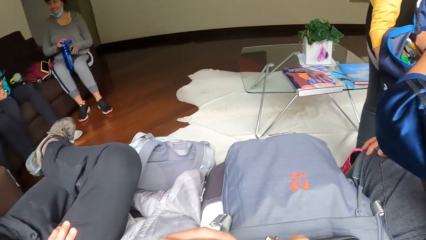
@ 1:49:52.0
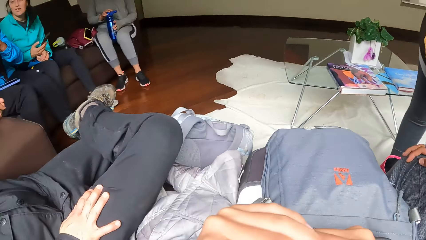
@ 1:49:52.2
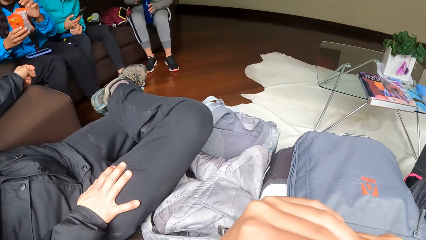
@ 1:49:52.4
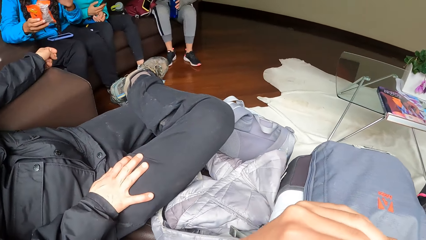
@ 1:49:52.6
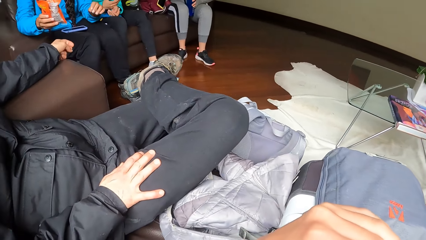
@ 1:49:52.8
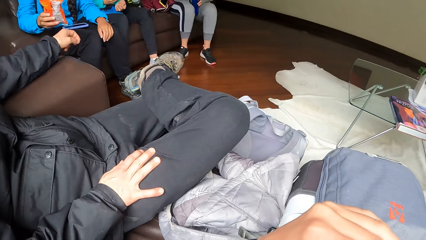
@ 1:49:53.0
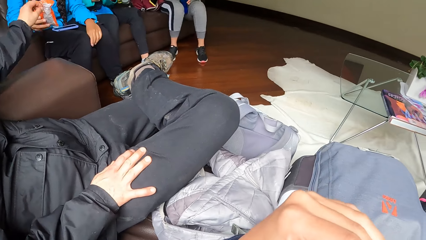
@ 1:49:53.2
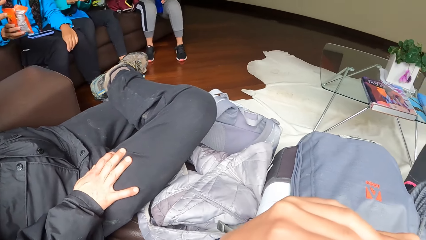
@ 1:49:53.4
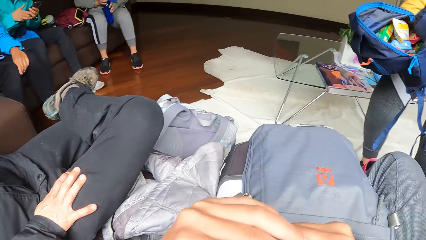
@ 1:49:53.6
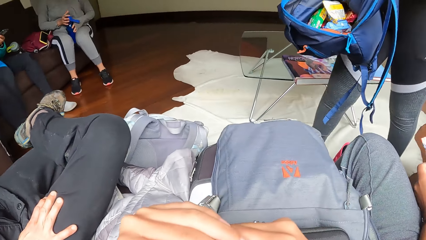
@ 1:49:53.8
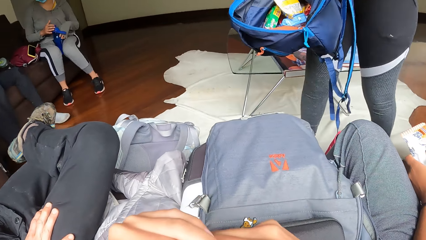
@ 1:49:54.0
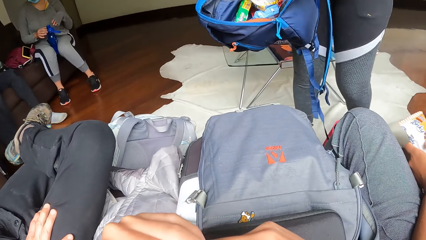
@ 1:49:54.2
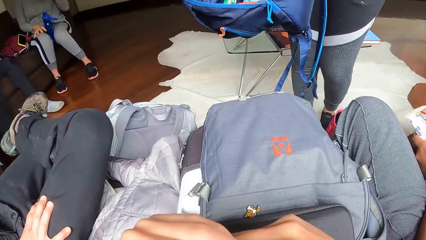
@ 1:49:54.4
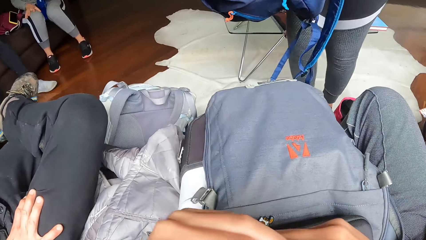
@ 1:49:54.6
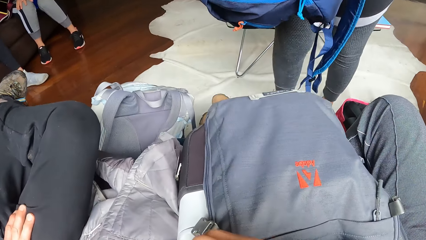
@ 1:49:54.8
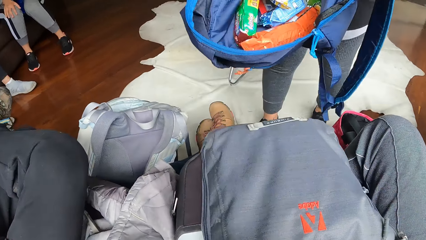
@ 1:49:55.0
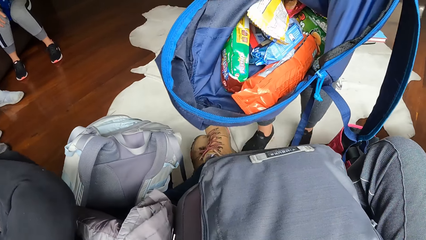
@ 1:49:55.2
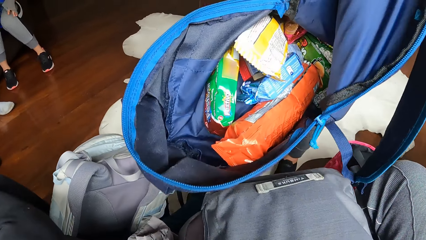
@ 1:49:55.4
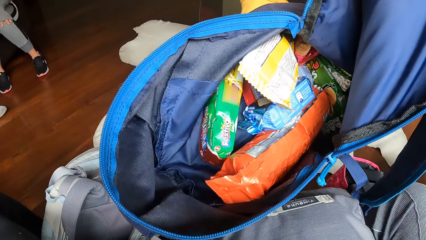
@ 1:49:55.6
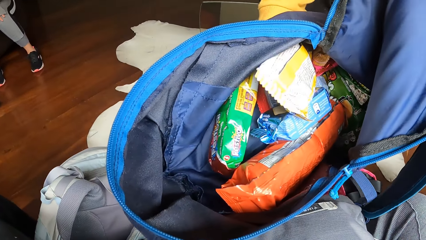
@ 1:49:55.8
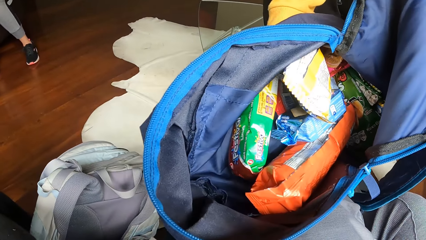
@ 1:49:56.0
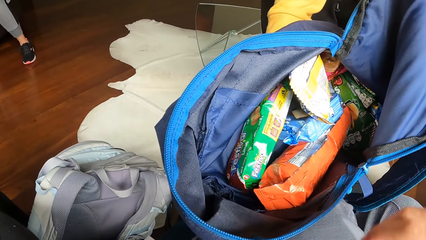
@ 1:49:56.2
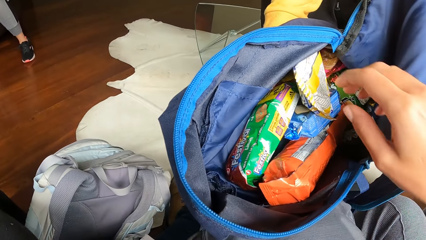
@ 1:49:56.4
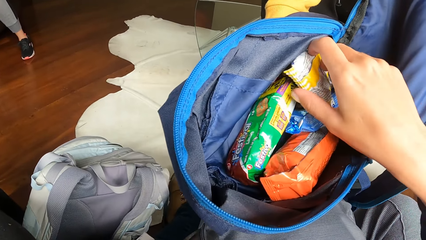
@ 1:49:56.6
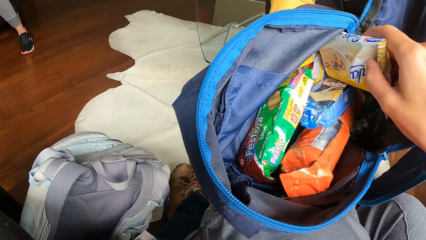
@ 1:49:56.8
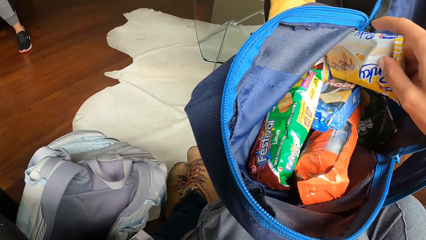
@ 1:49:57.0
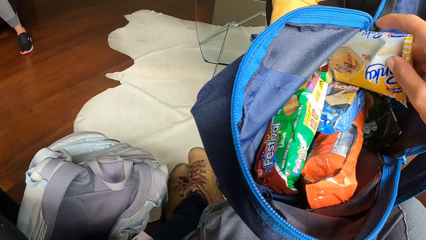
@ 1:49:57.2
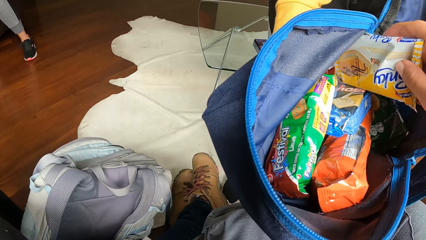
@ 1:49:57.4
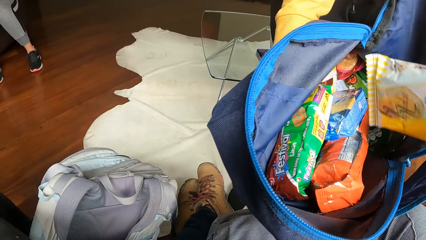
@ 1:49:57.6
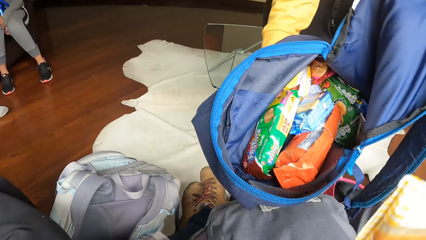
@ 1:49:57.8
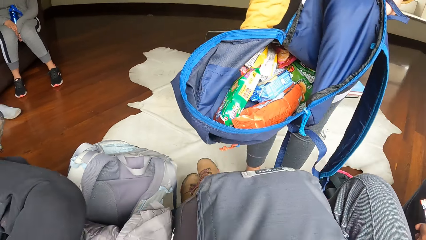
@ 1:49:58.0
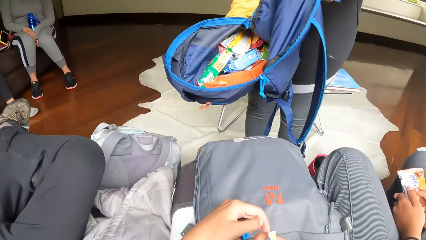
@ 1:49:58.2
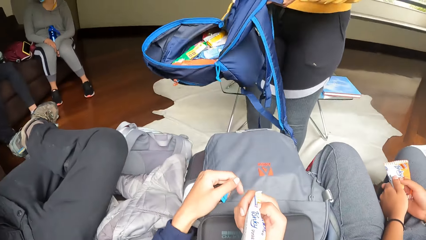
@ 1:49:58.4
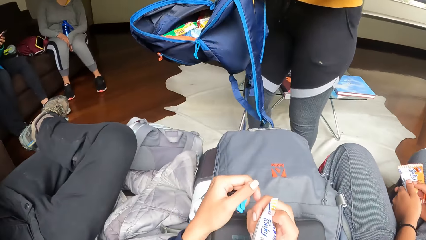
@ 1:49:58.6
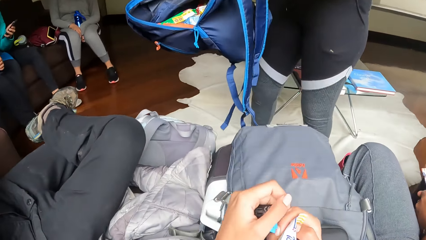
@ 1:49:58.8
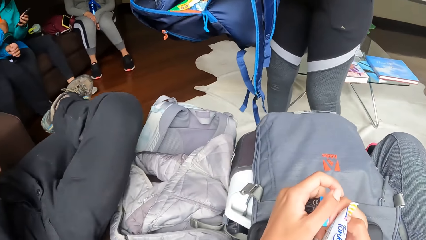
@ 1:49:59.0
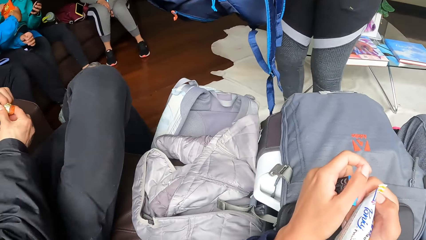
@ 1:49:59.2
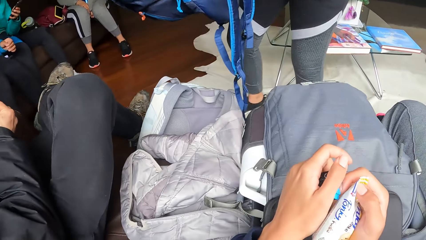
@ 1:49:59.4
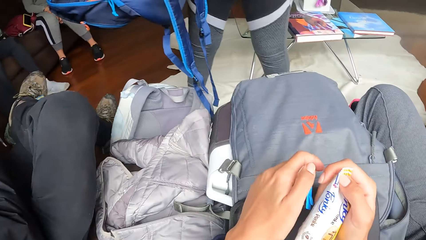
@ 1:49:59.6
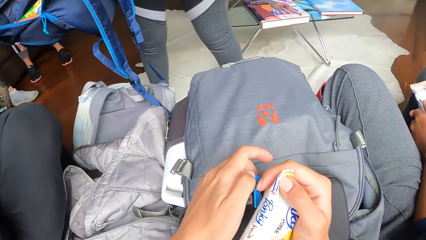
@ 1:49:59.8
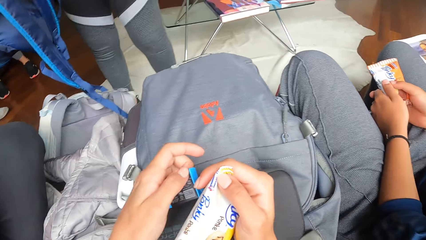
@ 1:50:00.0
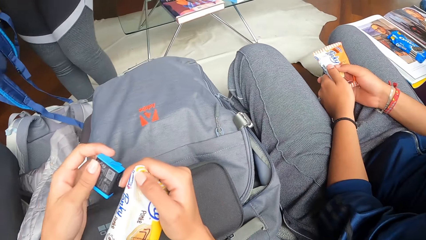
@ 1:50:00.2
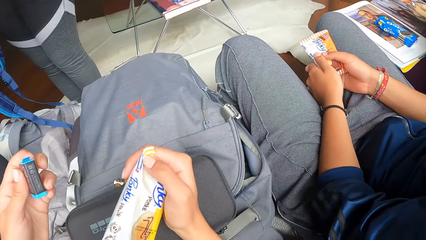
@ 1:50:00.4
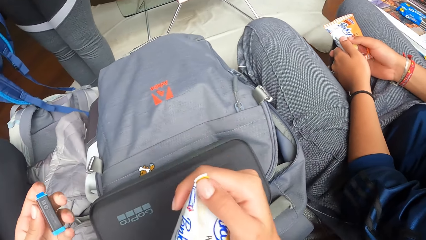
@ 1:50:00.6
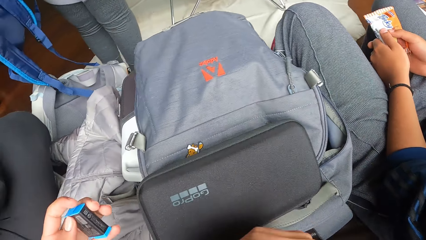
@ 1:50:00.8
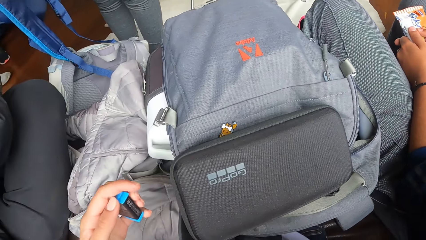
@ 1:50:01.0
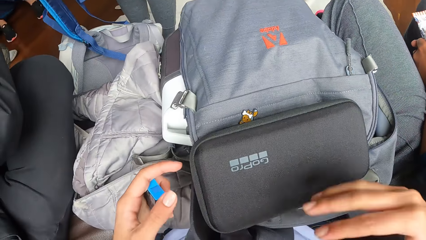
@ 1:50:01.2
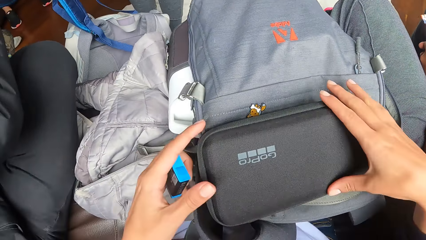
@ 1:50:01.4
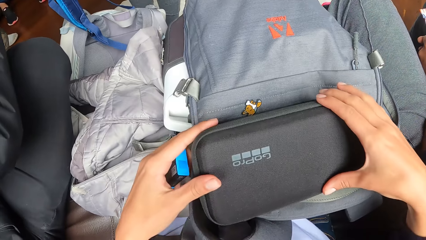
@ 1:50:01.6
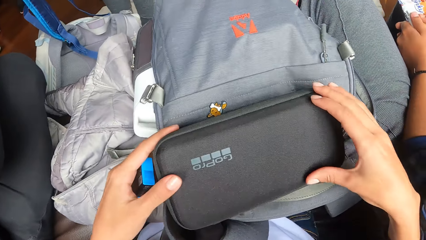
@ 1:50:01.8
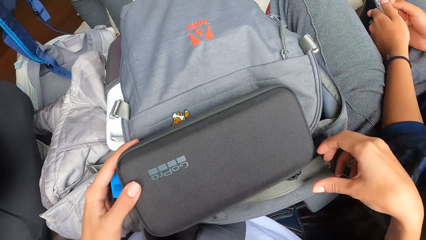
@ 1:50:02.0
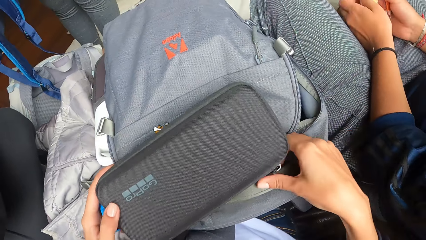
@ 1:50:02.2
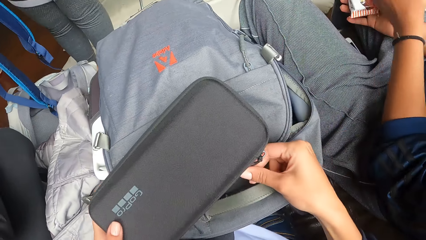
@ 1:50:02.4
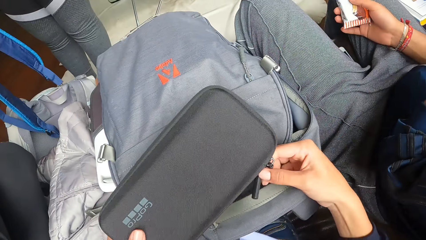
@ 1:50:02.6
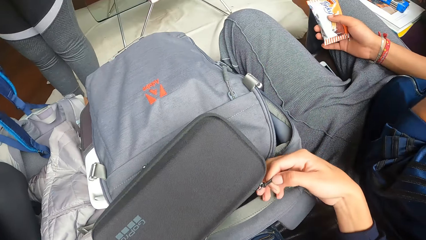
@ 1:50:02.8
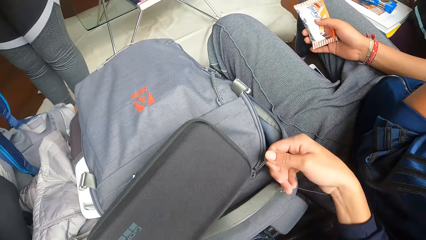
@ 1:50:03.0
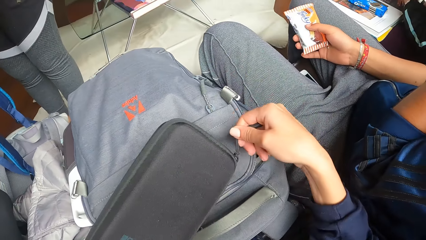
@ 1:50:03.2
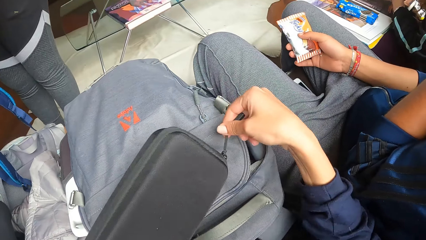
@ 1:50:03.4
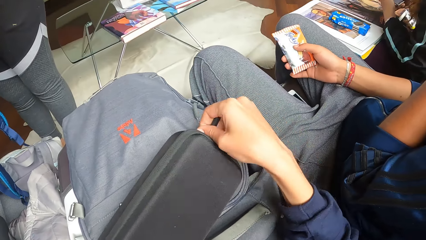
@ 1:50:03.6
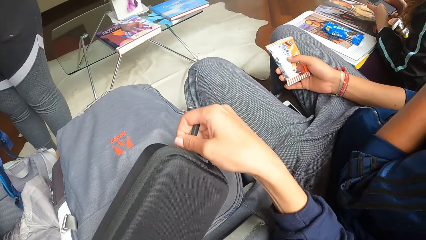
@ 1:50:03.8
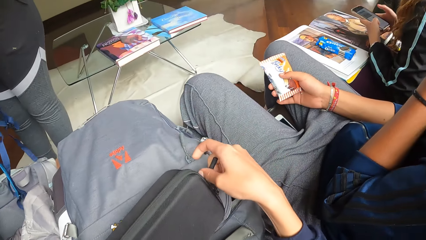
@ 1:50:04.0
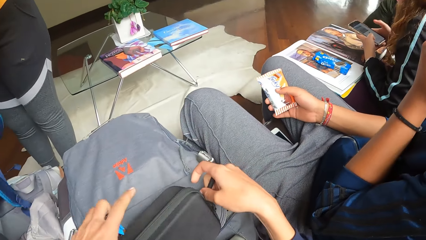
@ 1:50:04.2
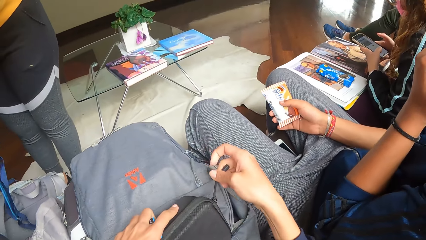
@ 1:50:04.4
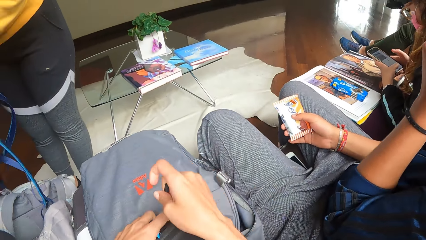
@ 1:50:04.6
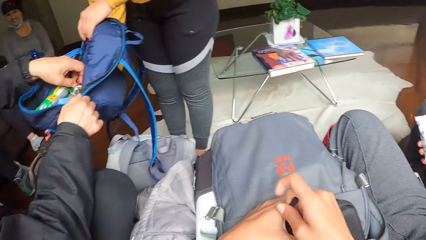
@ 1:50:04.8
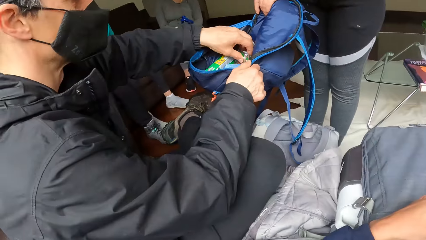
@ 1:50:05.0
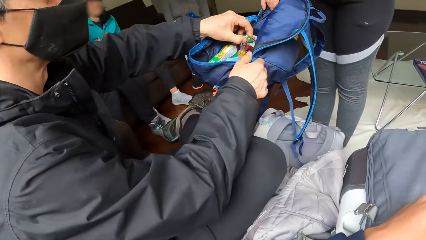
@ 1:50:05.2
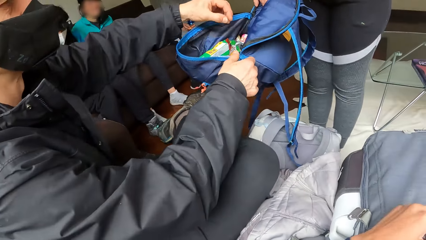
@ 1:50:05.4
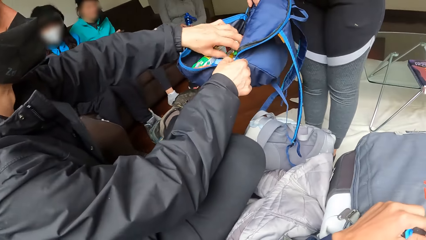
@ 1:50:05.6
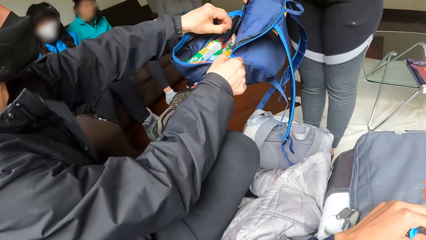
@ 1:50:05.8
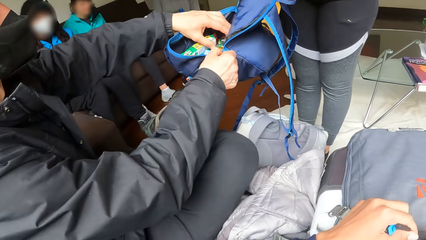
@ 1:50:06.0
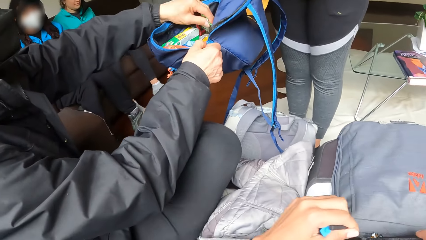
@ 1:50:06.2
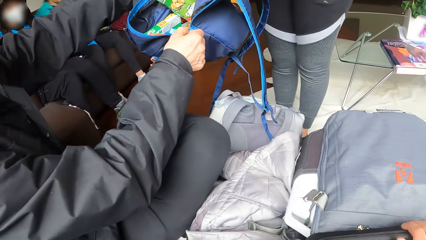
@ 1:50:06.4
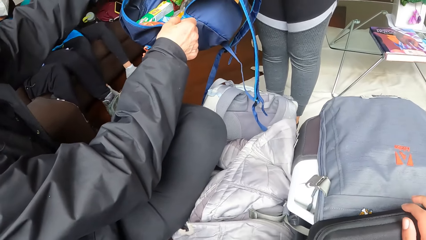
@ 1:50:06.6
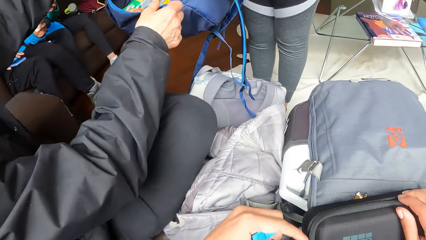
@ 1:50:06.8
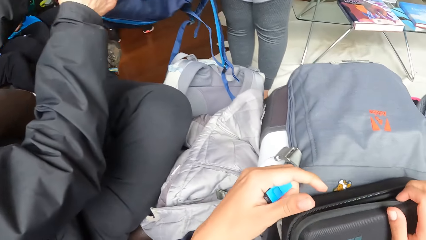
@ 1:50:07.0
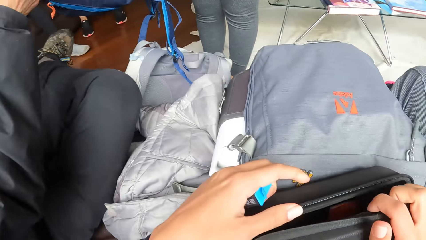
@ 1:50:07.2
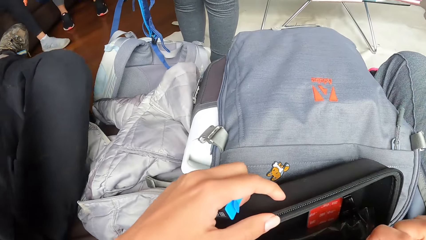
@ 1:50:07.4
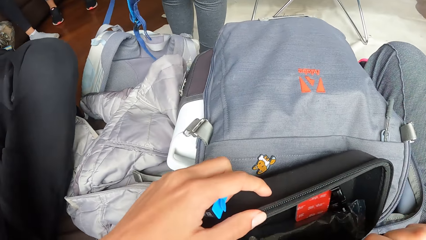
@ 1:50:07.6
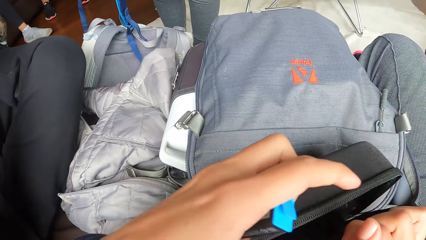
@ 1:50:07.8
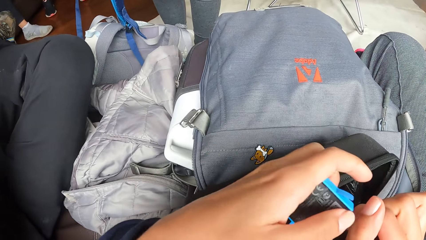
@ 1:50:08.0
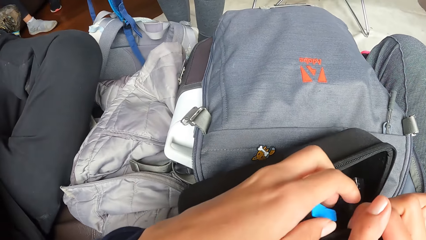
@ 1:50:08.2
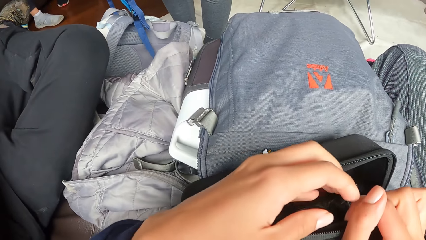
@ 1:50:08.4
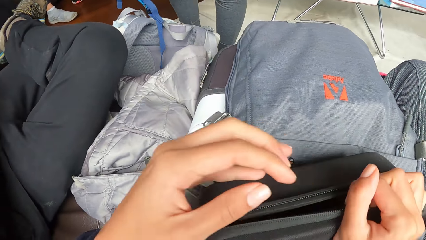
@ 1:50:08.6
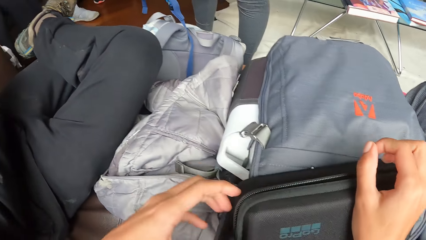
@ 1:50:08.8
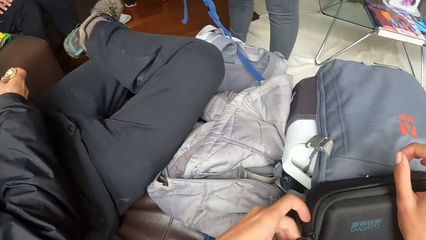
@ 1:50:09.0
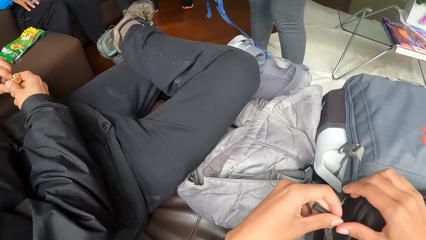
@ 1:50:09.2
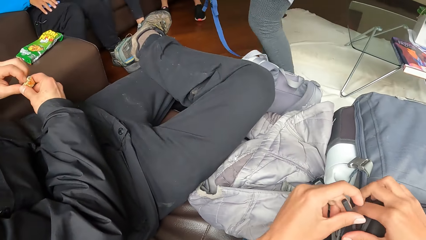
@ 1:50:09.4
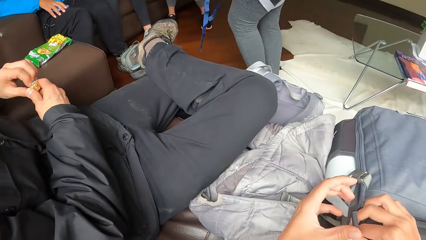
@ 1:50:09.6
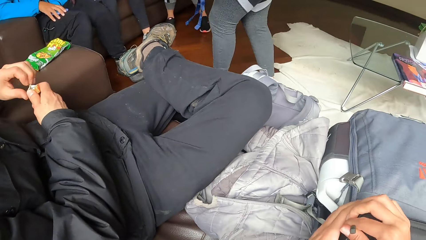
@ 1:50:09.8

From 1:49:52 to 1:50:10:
The camera wearer takes a biscuit with her left hand from a bag with a woman. She opens a purse in her left hand with her right hand. The man takes a biscuit with his left hand from the bag with the woman. The camera wearer puts the battery in the purse with her left hand. She closes the purse with her right hand.
